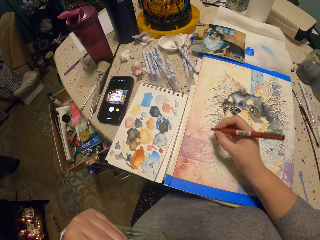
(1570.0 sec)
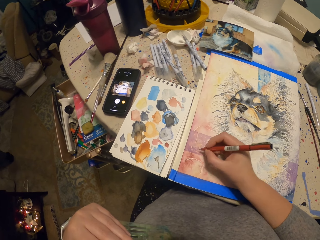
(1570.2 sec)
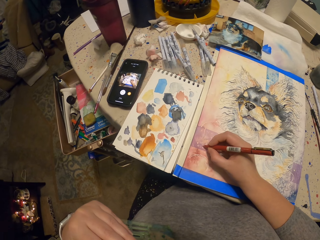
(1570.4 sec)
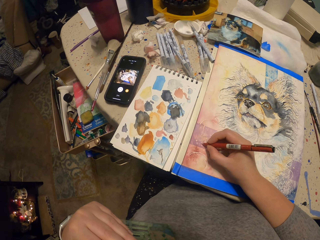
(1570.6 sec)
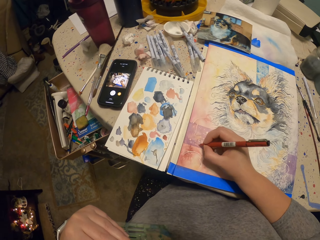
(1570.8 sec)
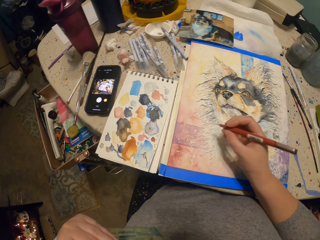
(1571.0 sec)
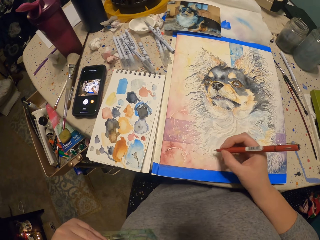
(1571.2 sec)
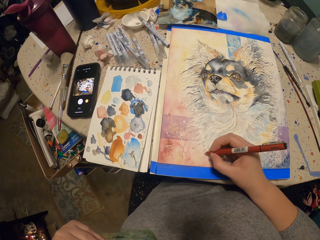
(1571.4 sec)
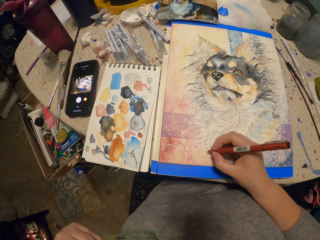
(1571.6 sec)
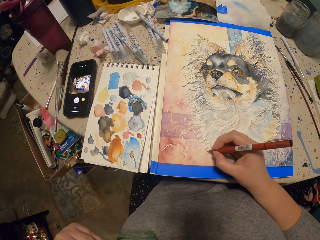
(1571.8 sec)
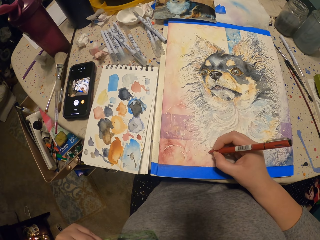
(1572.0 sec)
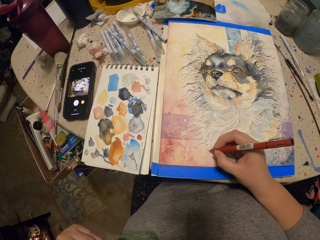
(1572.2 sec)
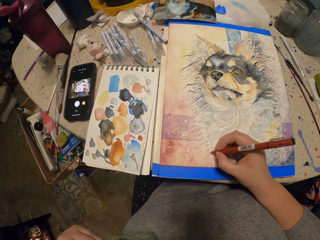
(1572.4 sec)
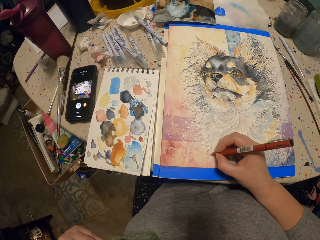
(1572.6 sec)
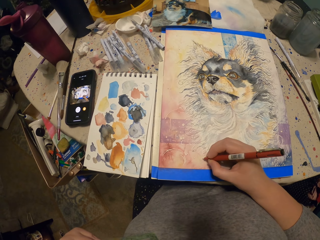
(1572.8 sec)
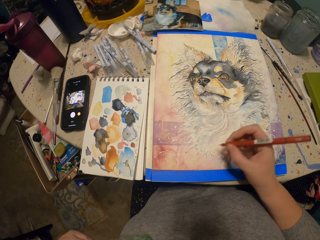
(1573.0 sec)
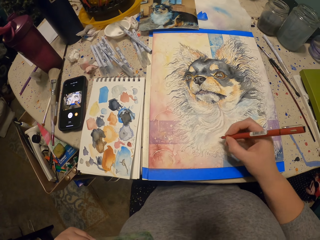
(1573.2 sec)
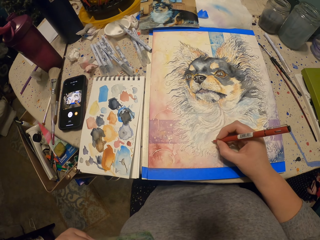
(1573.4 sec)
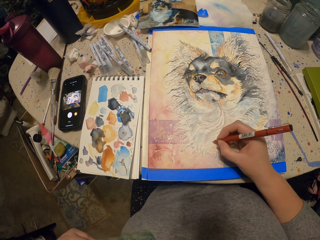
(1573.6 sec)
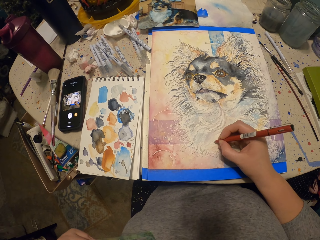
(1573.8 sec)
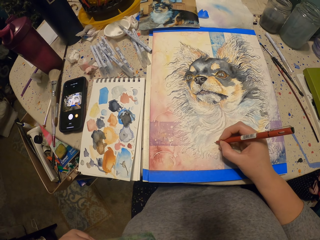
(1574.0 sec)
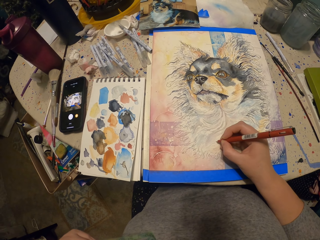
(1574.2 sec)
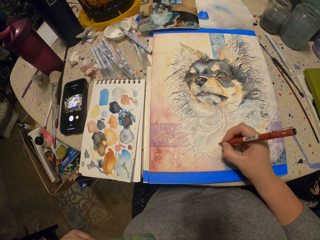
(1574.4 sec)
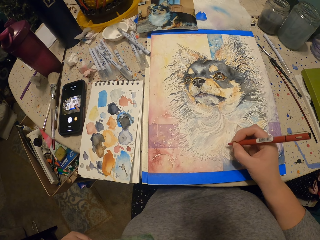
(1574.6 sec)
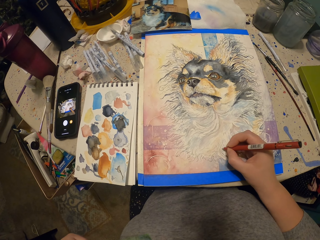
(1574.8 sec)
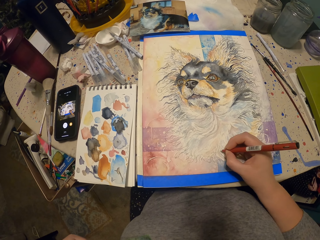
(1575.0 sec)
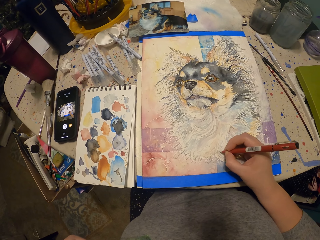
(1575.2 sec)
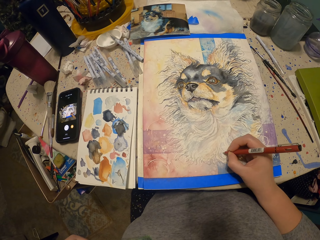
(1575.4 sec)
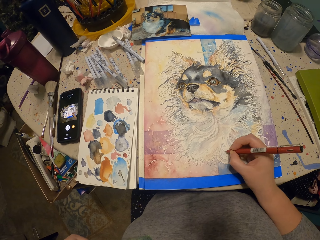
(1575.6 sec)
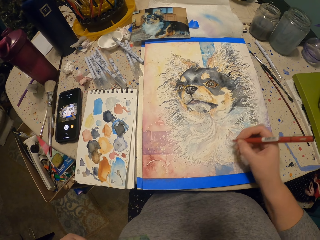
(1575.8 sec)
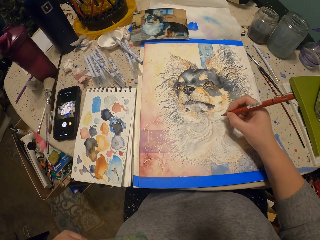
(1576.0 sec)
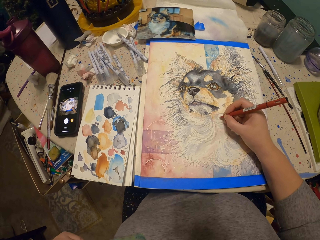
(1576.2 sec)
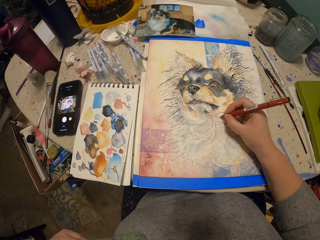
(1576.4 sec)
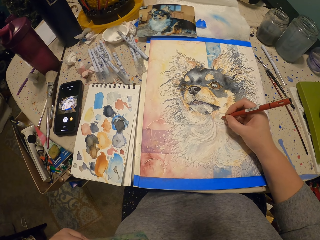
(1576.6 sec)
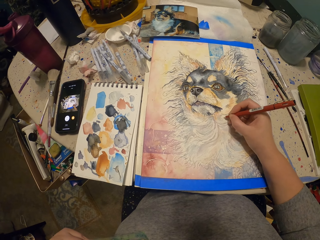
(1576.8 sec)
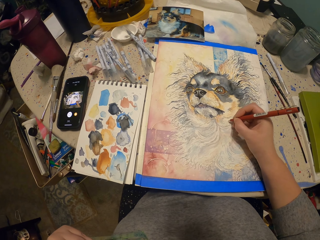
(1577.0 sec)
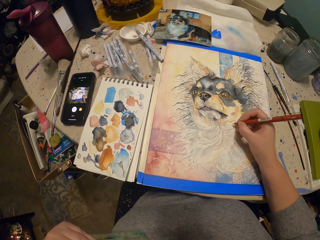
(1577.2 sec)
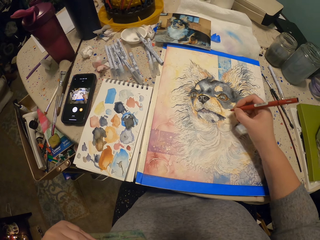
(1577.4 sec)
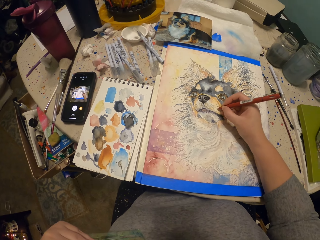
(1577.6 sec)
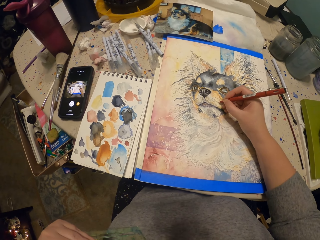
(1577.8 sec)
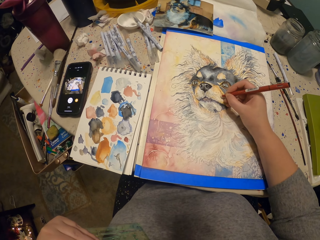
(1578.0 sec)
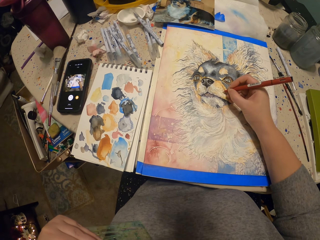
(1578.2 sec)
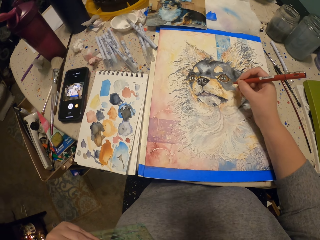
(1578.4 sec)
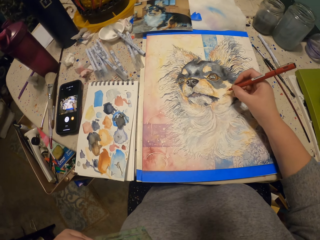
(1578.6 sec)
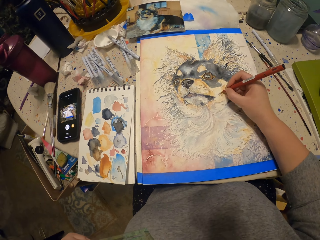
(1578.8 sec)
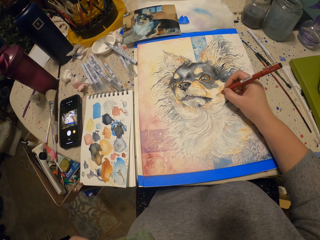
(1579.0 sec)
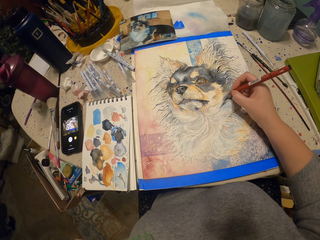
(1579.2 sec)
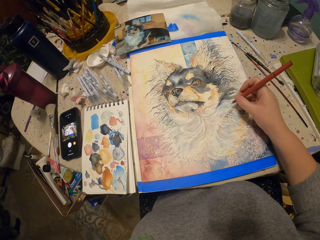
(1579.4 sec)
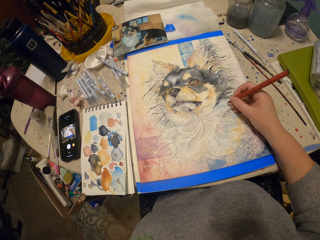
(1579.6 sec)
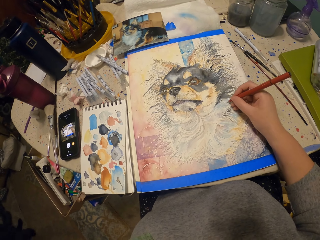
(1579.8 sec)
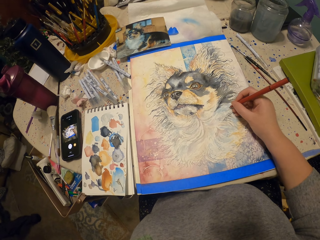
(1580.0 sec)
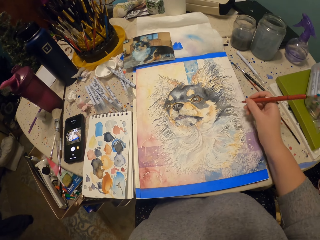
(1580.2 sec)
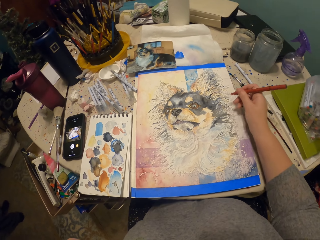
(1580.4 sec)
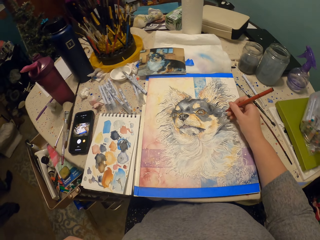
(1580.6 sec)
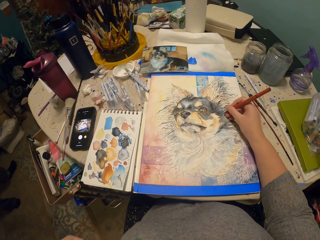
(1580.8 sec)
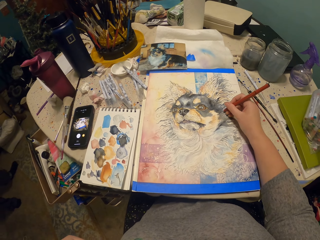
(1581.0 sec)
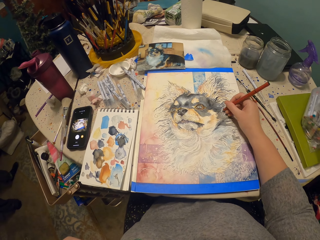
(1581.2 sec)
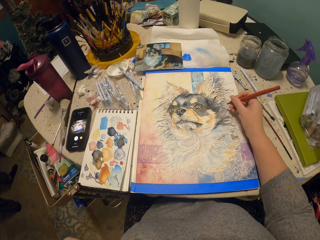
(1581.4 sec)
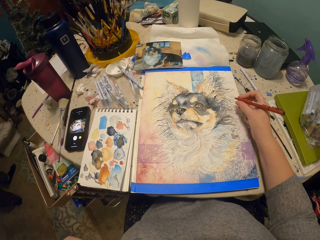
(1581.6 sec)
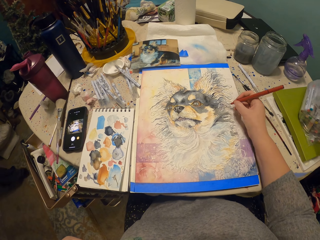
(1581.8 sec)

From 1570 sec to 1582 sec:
The camera wearer draws, lifts the hand, draws, lifts the hand, draws, lifts the pen, draws, moves the hand, draws, moves the hand, draws, moves the hand, draws, moves the pen, lifts the pen, draws, and lifts the pen.

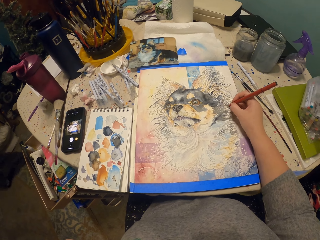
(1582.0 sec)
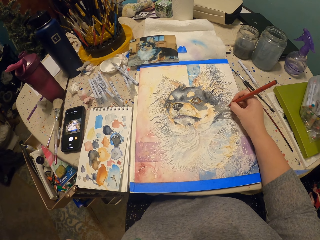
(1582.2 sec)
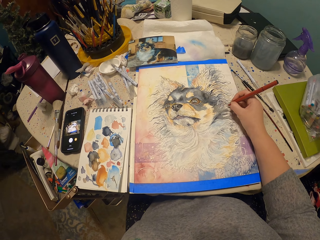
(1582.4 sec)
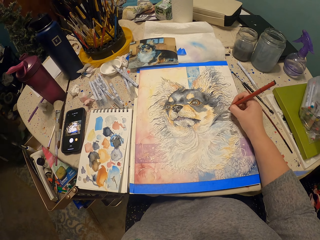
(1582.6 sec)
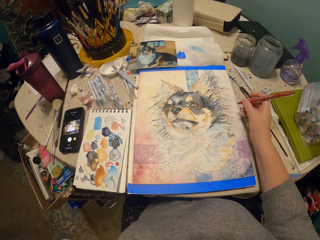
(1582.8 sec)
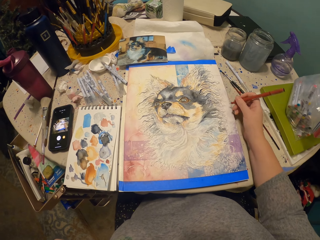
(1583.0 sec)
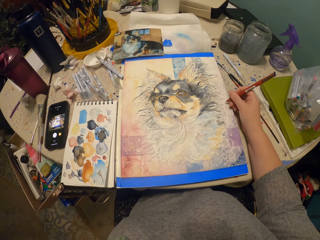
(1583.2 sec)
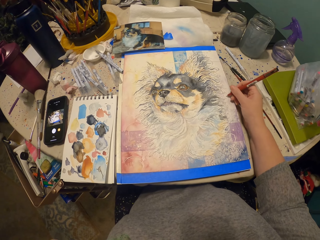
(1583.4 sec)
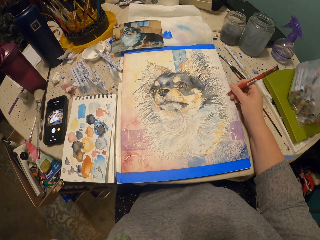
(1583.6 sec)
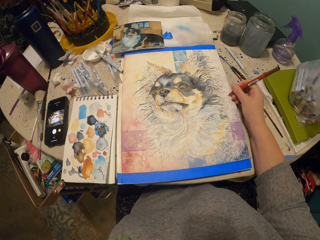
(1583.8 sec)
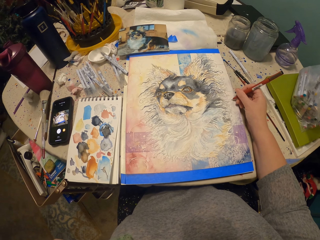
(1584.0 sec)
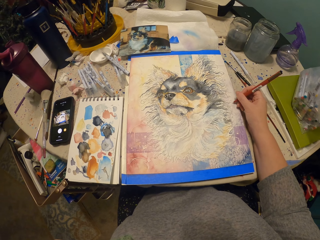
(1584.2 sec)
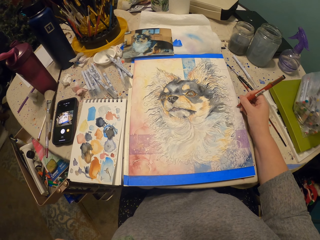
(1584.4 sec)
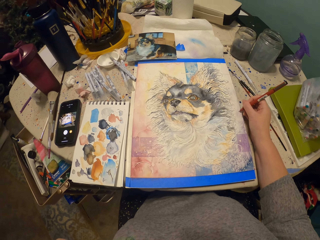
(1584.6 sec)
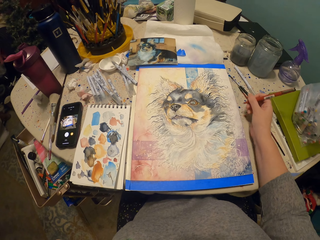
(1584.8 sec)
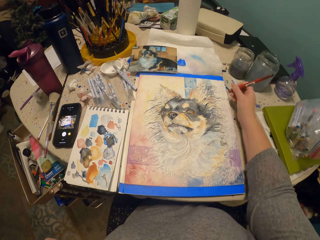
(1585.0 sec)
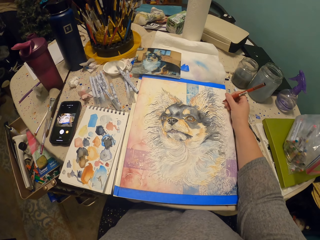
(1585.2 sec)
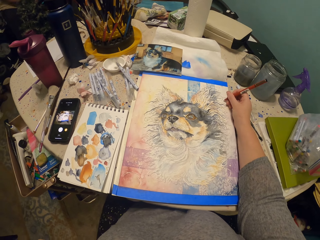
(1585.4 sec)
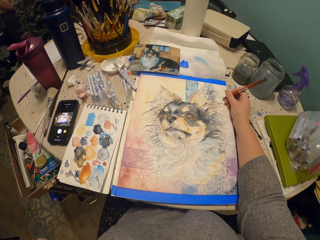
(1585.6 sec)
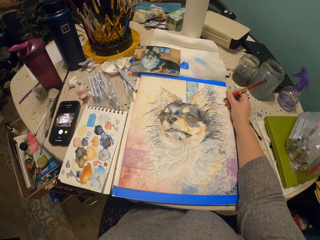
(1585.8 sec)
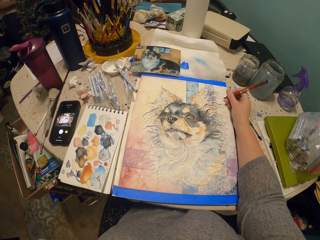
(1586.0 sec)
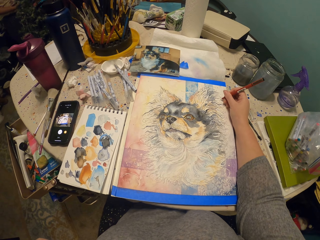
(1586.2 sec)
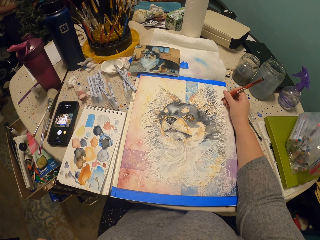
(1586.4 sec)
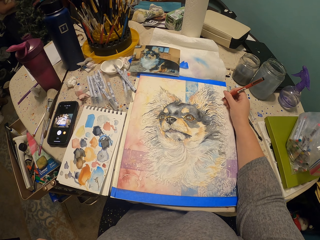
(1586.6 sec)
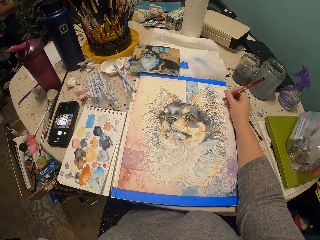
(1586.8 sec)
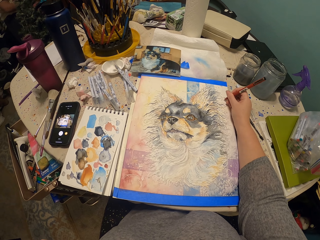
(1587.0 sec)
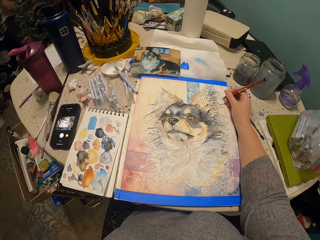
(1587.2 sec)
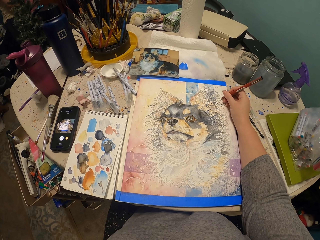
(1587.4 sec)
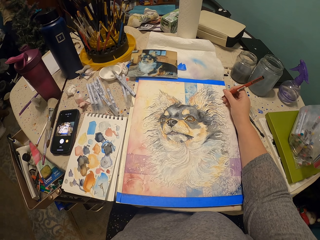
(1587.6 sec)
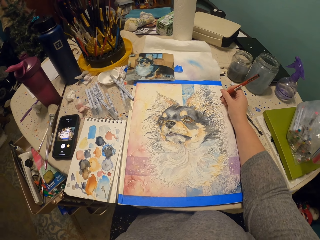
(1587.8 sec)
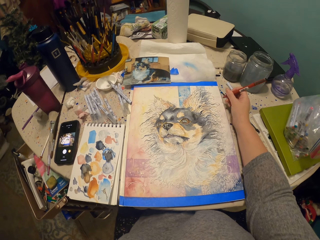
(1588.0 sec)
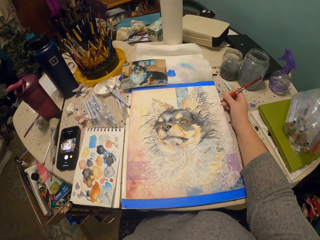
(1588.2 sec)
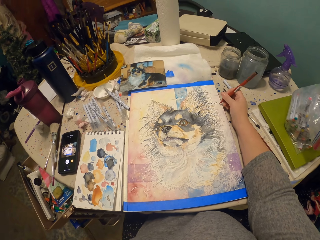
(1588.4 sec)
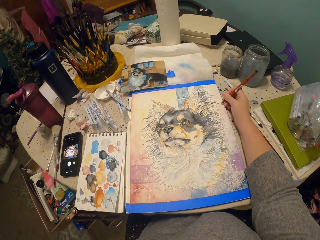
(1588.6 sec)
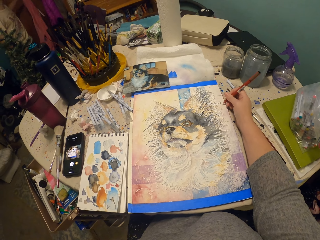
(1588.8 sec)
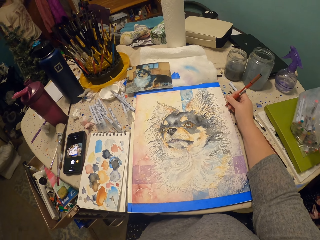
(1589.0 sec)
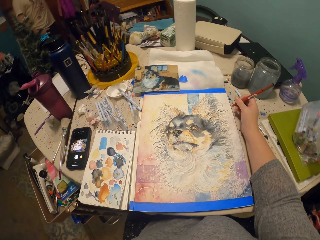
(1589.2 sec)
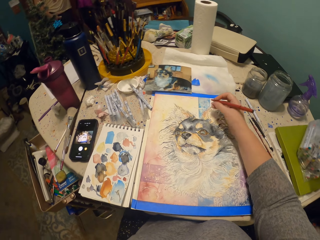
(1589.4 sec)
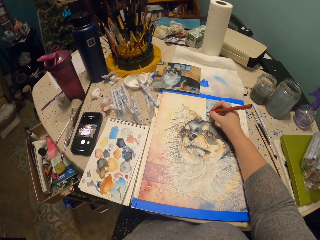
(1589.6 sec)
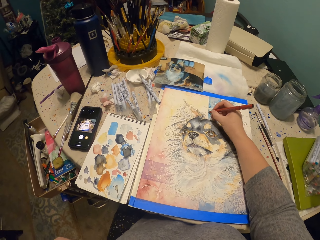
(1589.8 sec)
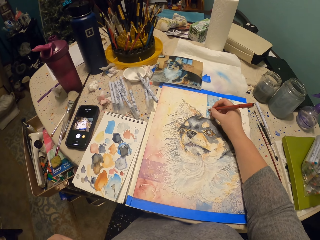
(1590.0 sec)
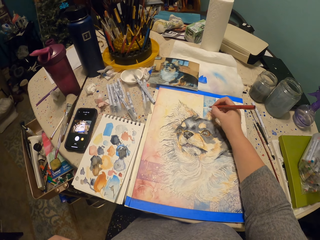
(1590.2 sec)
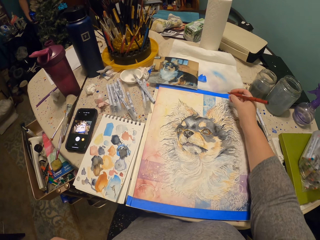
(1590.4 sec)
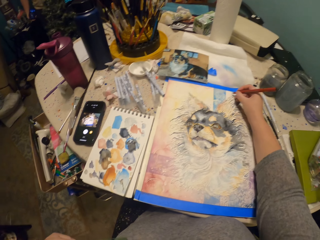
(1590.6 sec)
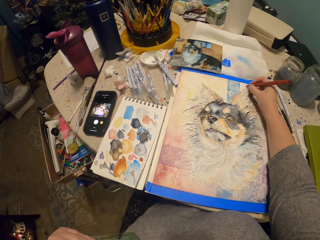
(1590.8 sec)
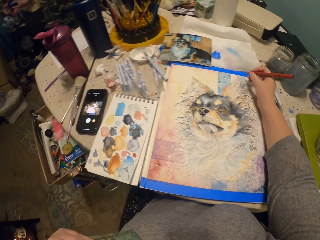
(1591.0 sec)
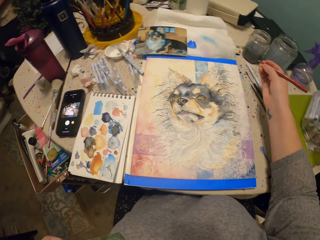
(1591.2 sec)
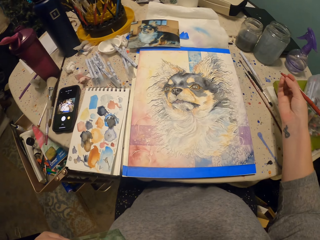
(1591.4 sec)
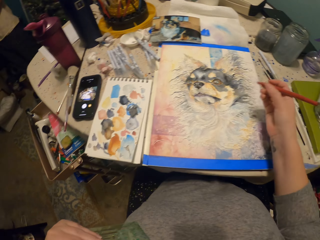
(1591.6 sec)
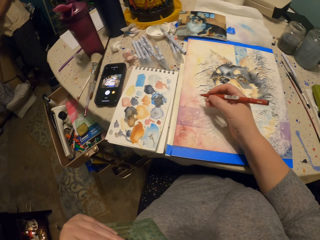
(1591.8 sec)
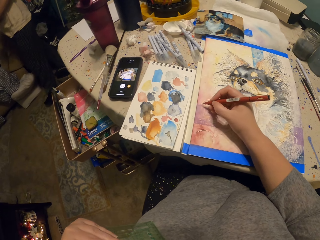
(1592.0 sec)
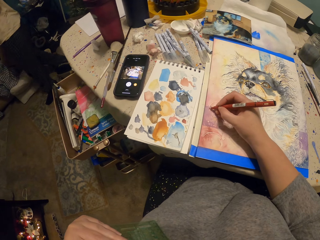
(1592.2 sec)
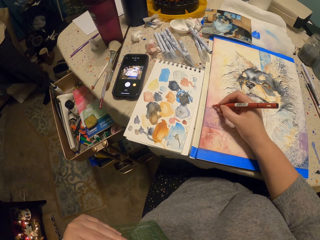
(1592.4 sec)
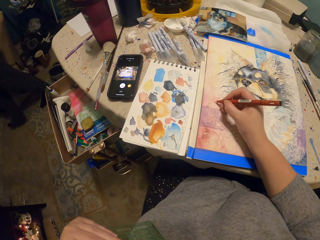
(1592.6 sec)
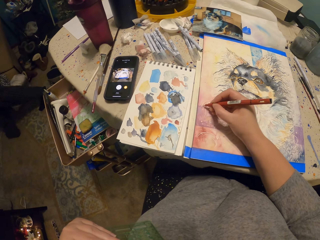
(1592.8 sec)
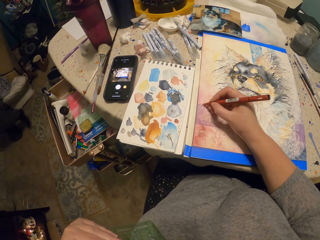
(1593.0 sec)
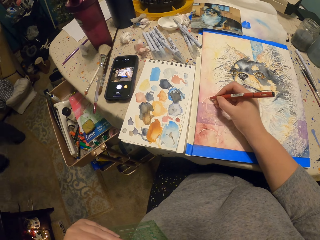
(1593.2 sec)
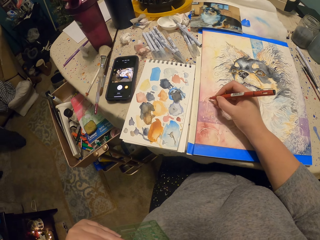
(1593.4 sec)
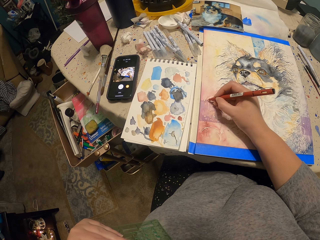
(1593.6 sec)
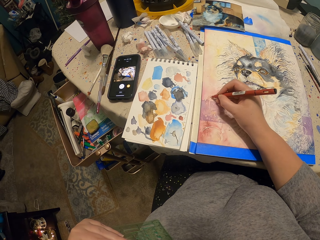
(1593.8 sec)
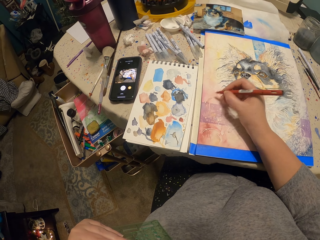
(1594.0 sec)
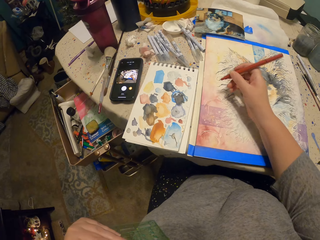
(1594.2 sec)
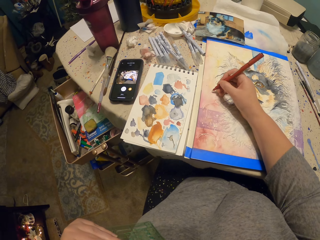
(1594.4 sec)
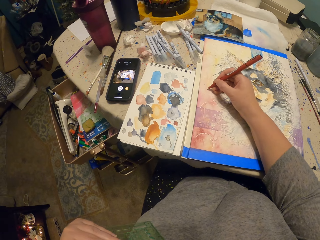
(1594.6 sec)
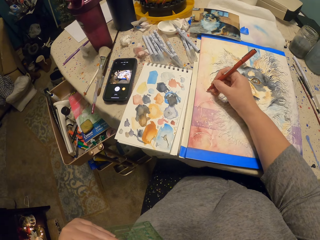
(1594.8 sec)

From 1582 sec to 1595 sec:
The camera wearer draws, lifts the pen, moves the hand, scribbles, moves the hand, scribbles, lifts the hand, draws, and lifts the hand. They look around. They draw, move the hand, draw with the pen, and lift the pen.
